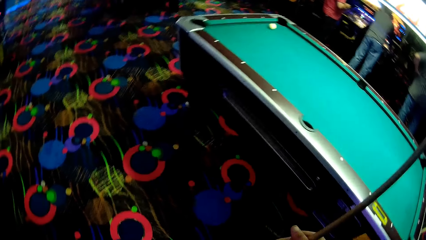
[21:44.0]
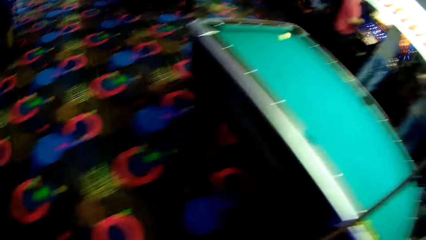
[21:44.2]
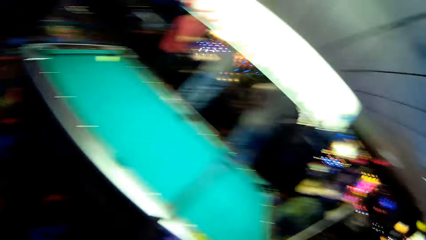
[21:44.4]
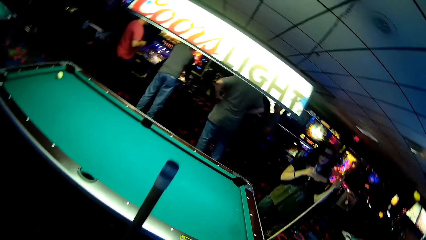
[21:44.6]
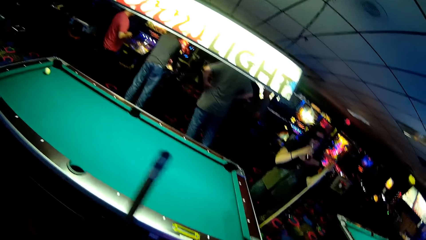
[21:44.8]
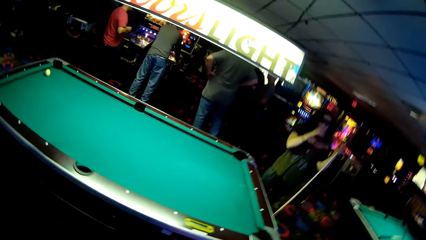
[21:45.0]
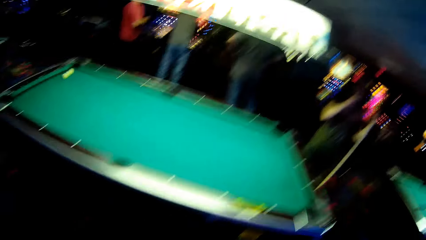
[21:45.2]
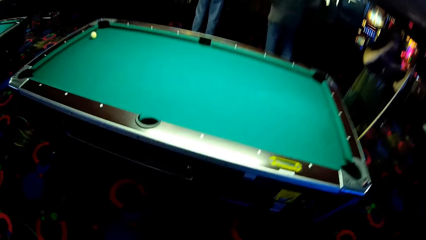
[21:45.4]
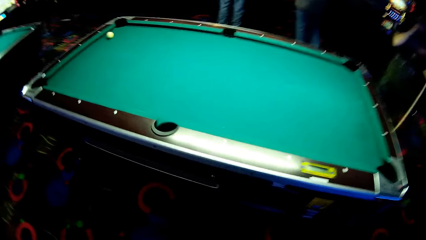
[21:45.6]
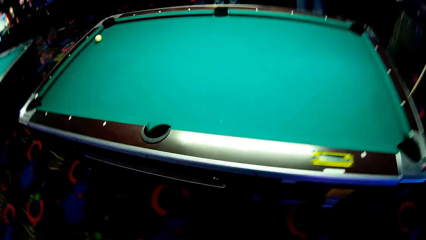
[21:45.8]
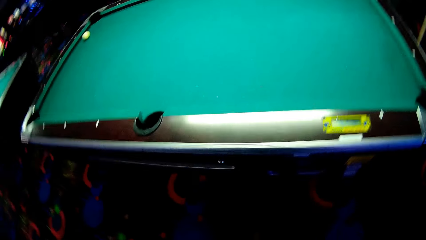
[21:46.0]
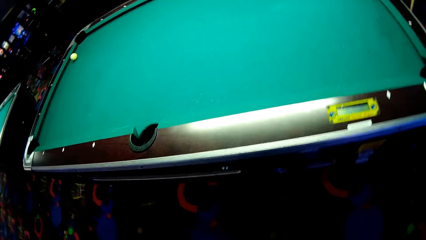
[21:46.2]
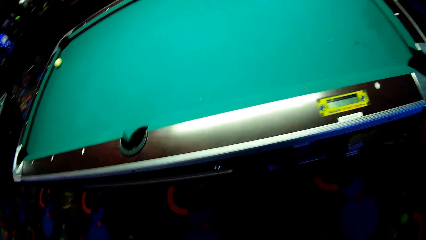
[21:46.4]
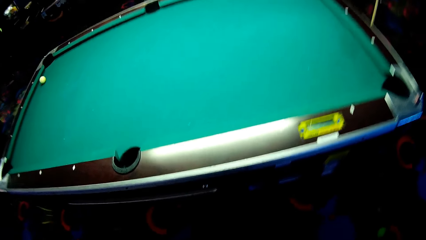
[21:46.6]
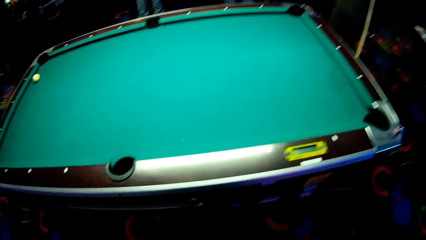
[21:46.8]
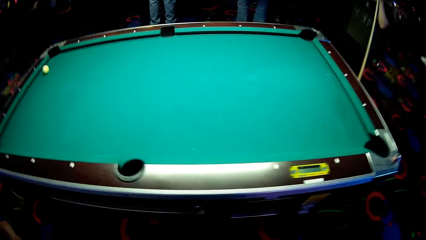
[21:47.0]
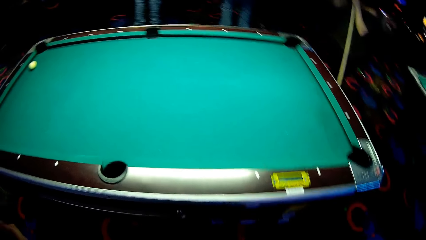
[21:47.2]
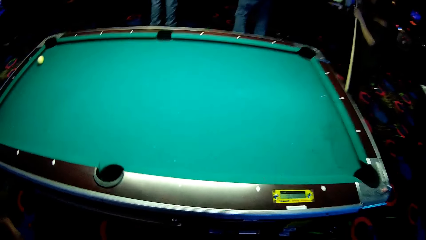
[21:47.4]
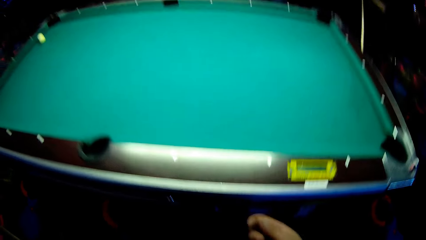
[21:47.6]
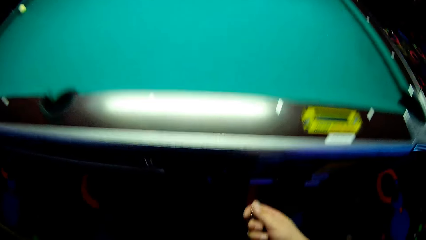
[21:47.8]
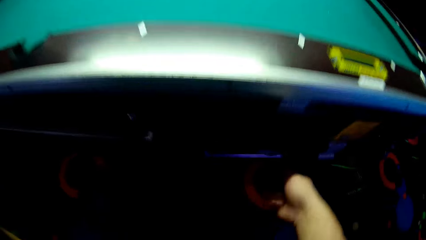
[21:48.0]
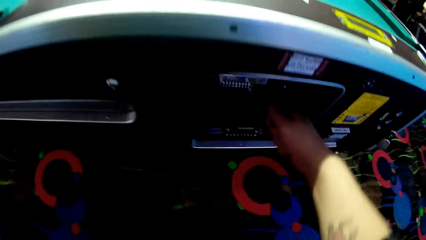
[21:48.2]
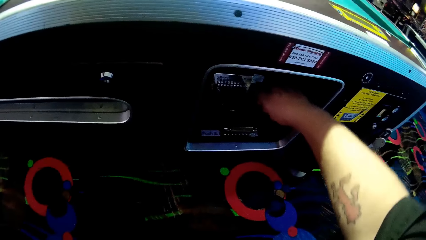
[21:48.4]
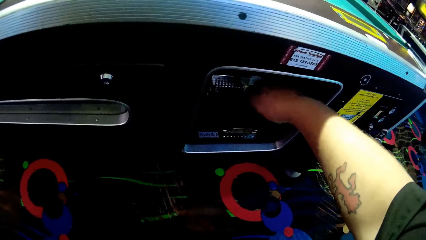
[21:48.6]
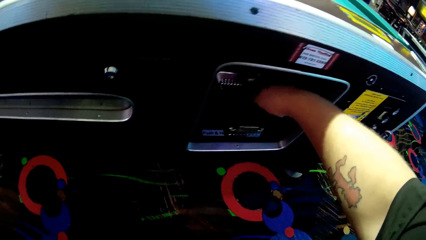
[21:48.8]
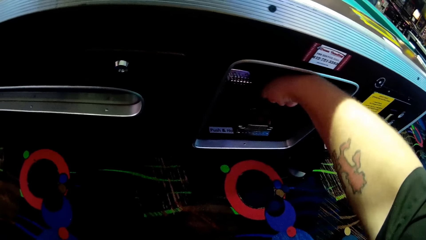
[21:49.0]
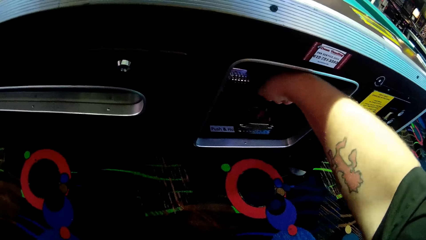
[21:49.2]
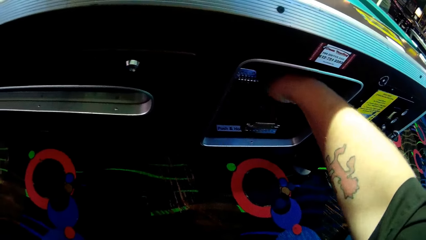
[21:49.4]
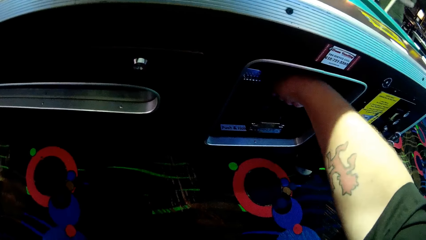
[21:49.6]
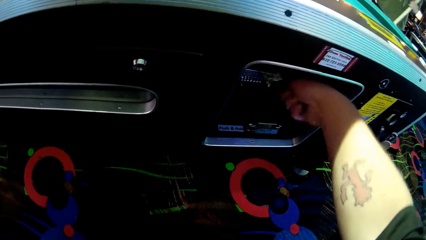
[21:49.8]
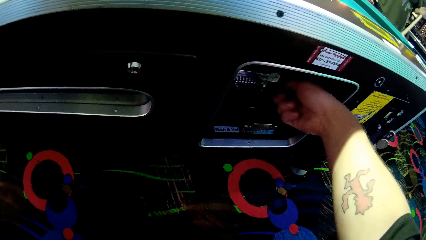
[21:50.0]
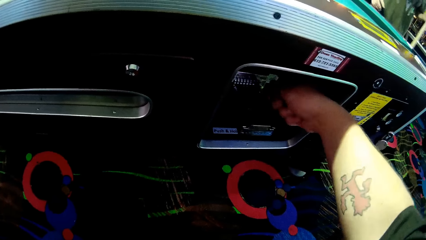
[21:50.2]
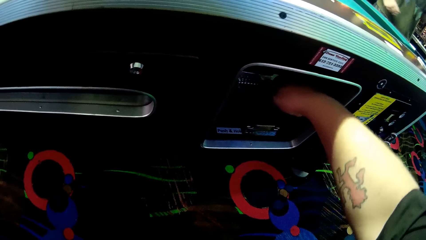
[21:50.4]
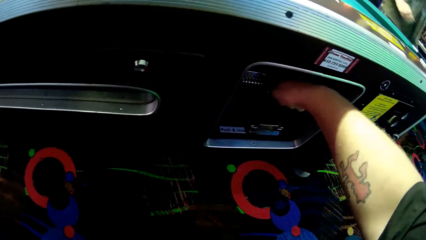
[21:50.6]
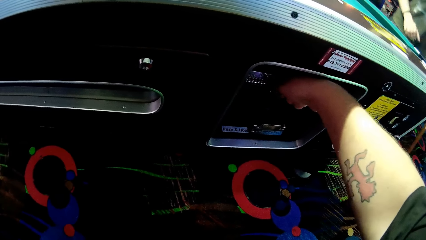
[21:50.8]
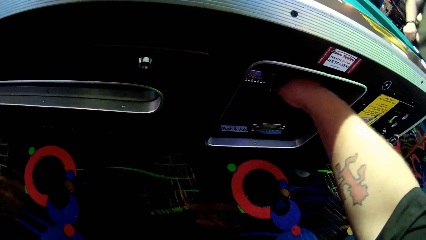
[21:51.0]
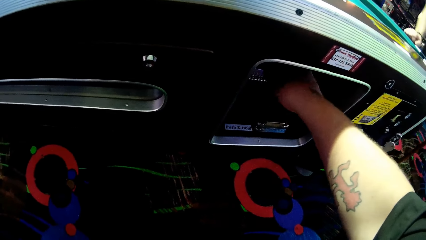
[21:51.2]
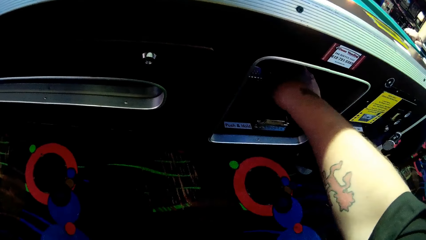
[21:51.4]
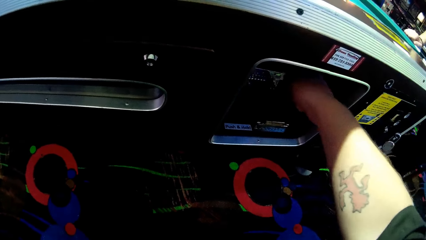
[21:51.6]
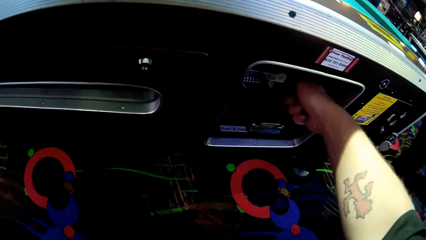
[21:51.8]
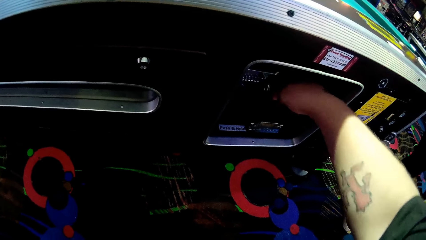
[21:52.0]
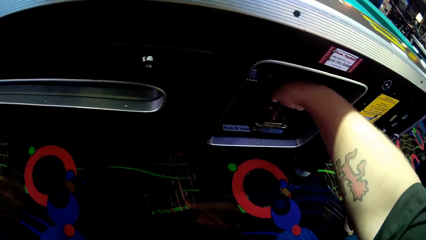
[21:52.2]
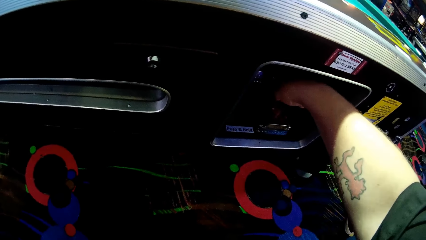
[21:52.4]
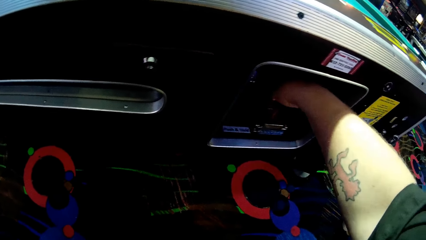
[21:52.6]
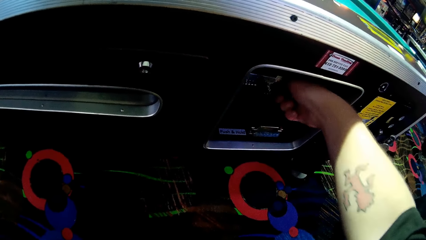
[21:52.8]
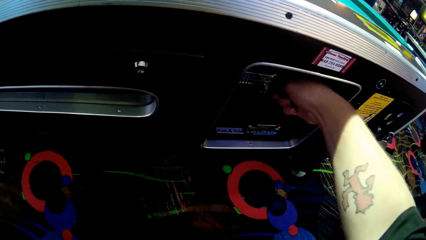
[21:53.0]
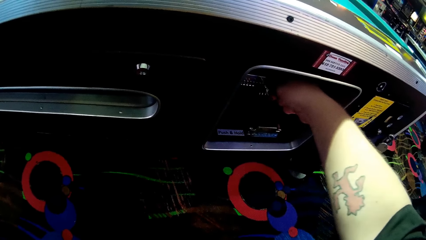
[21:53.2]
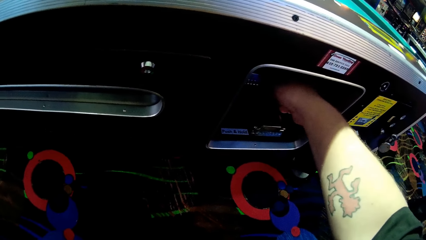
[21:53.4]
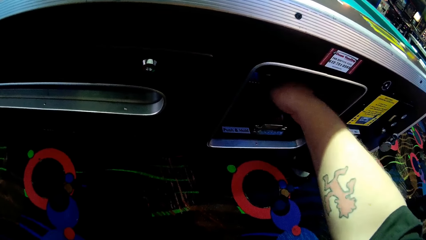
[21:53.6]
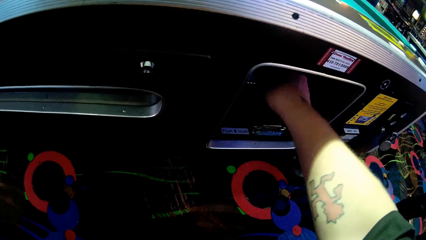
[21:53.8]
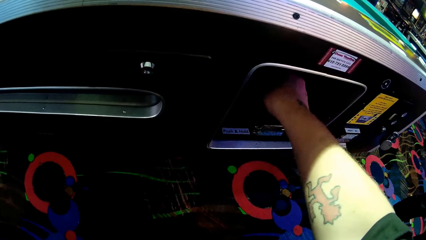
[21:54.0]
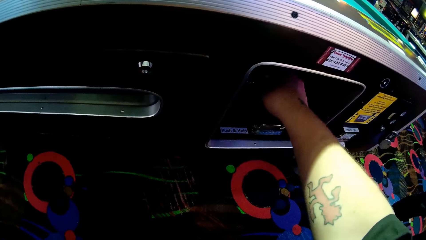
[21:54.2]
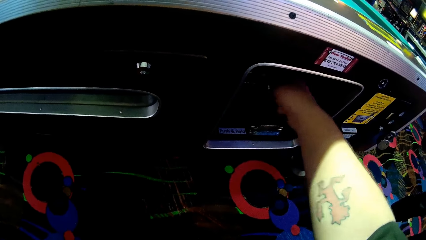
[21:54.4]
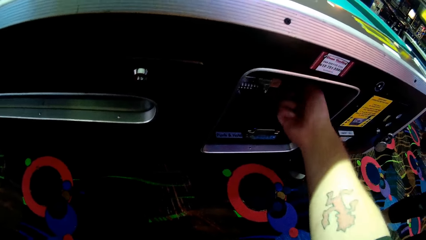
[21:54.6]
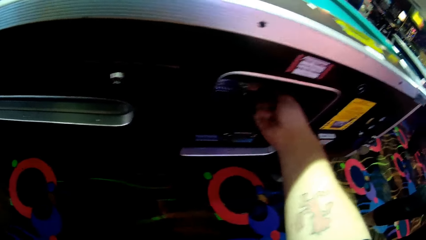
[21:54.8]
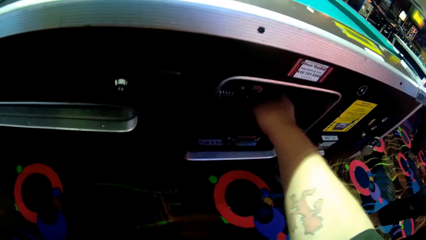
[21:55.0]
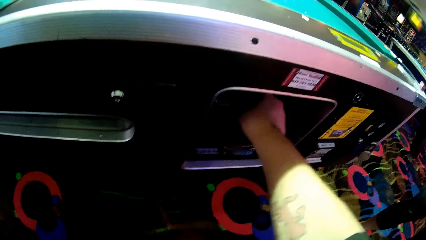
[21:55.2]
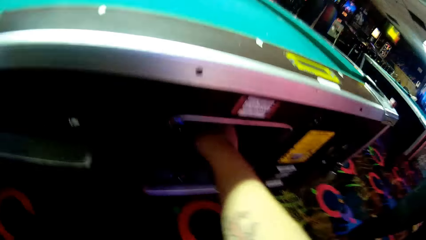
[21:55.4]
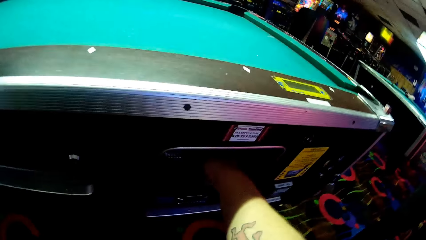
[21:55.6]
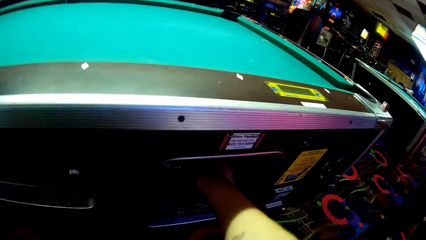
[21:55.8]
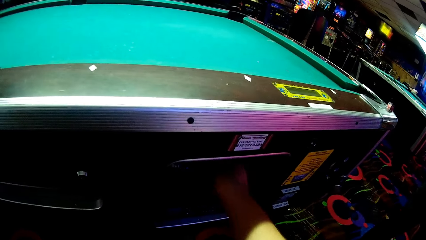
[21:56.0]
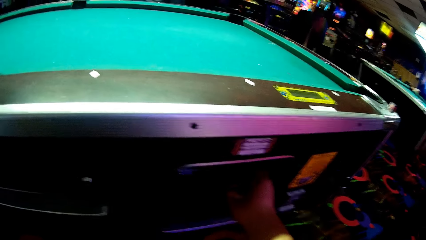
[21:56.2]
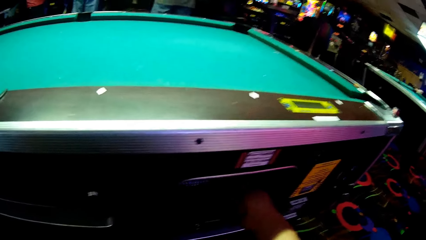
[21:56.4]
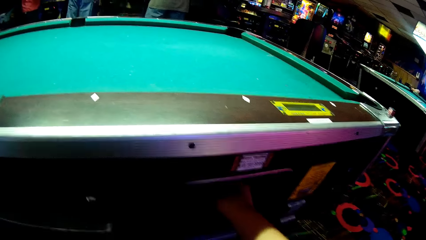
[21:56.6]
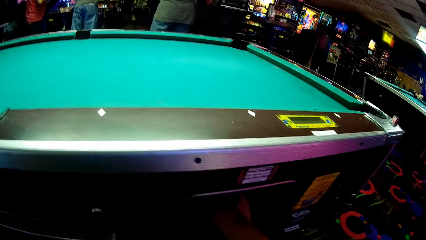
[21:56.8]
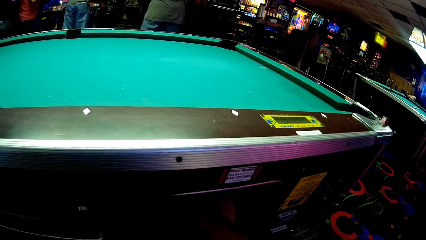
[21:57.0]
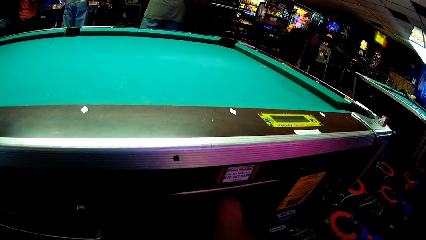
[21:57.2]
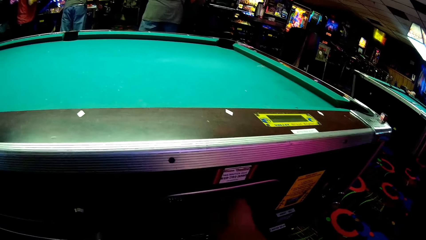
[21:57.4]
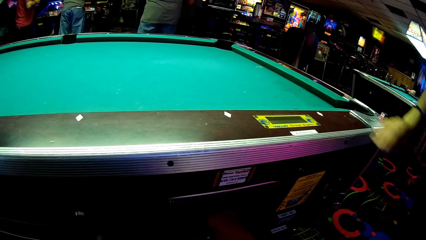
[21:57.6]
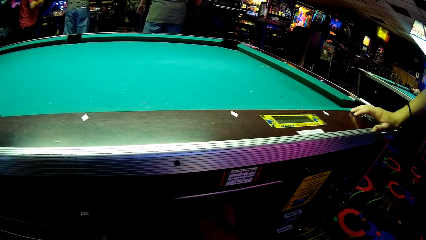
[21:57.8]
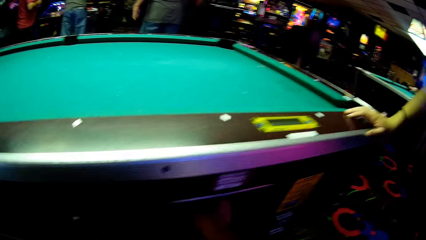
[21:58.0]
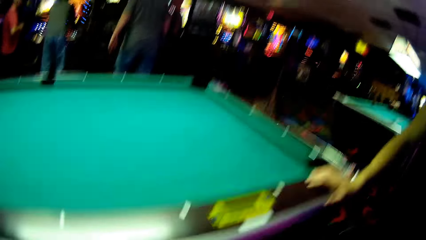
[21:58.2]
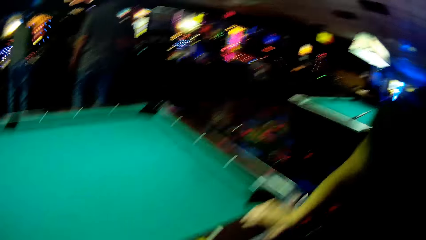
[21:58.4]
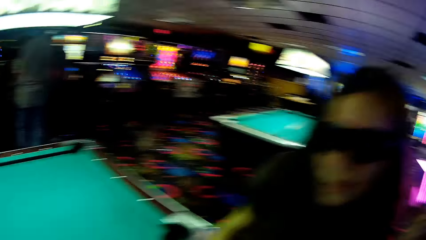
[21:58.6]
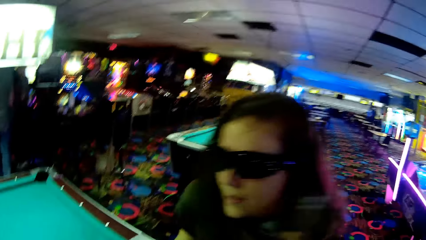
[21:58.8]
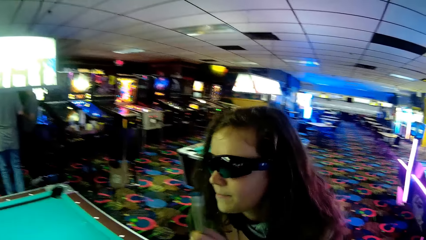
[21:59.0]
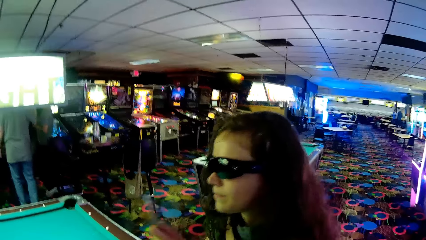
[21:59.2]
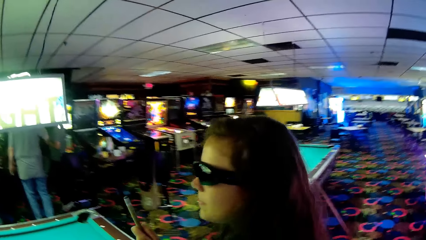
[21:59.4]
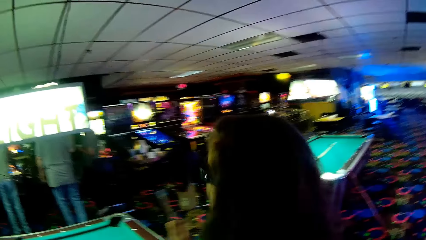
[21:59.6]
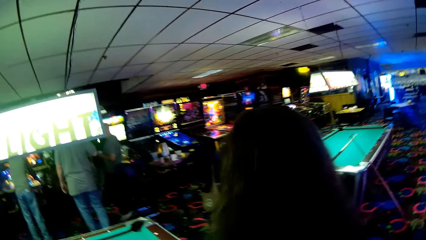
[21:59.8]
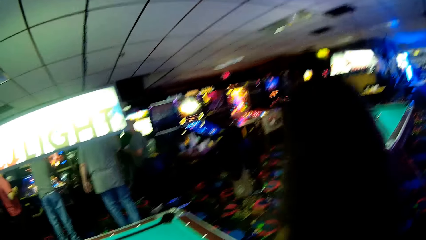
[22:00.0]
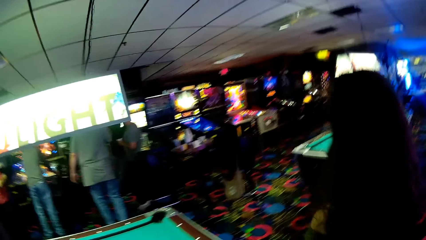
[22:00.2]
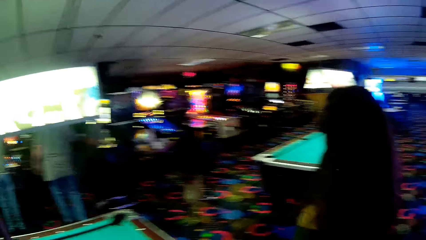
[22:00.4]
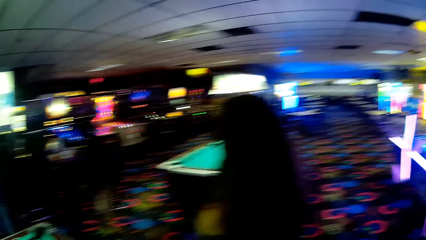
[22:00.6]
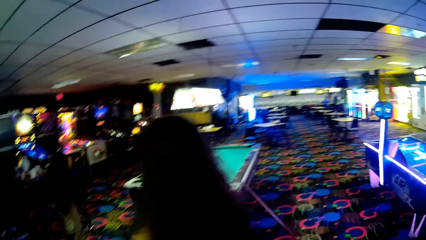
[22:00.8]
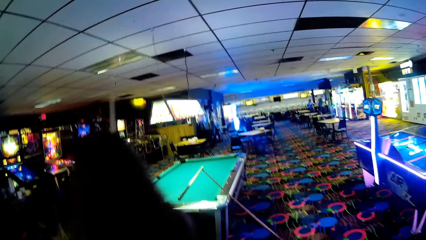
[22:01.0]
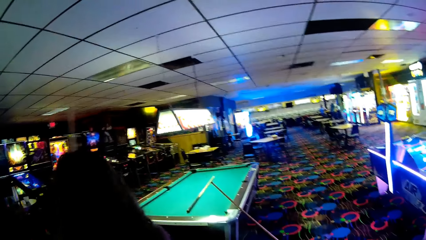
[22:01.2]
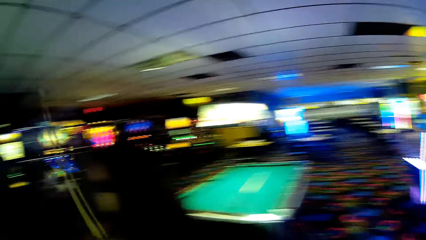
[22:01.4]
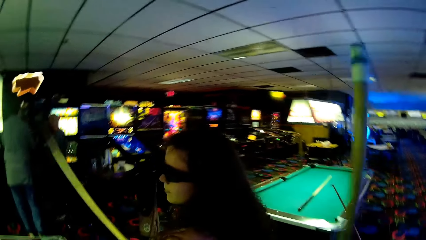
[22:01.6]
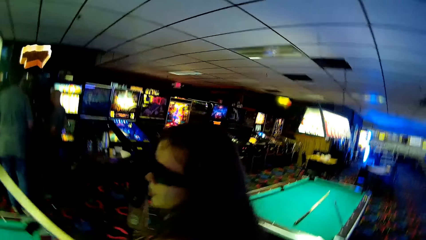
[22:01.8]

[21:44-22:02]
The camera wearer looks at the billiards table and holds a billiards stick. They pick up coins from the billiards table. They dialogue with a woman. They take something. The woman holds the billiards stick.
